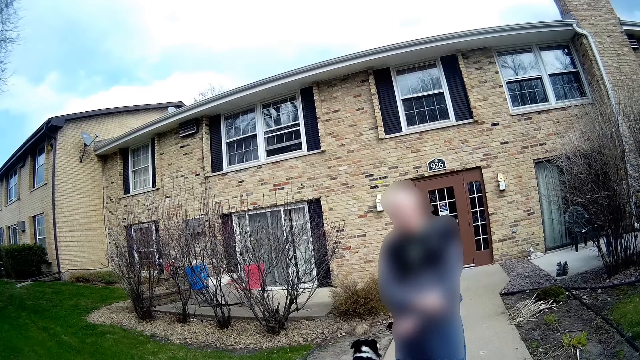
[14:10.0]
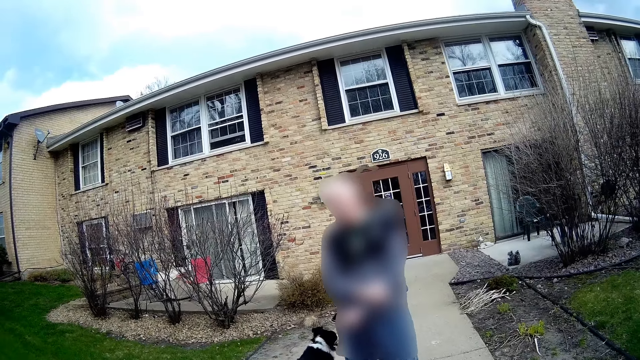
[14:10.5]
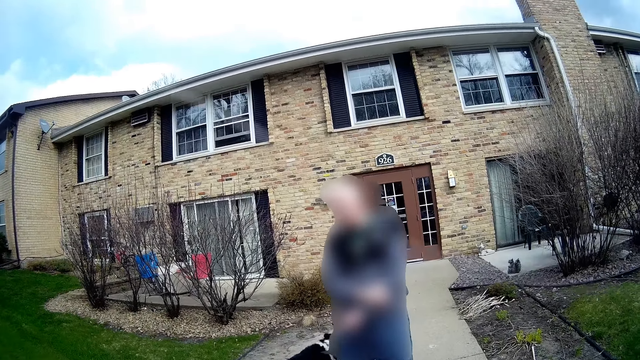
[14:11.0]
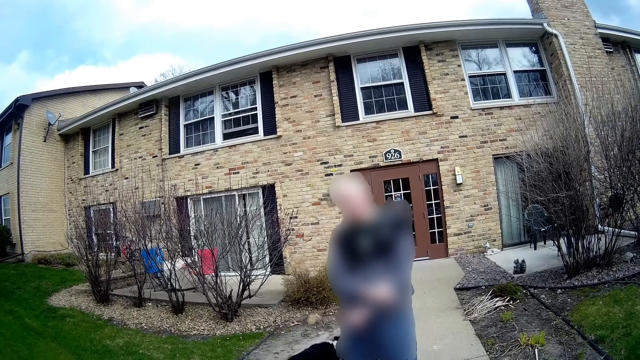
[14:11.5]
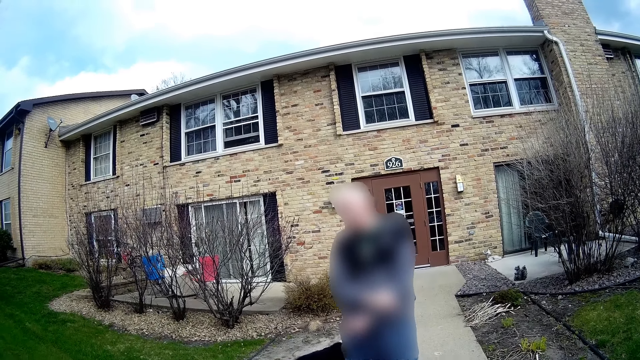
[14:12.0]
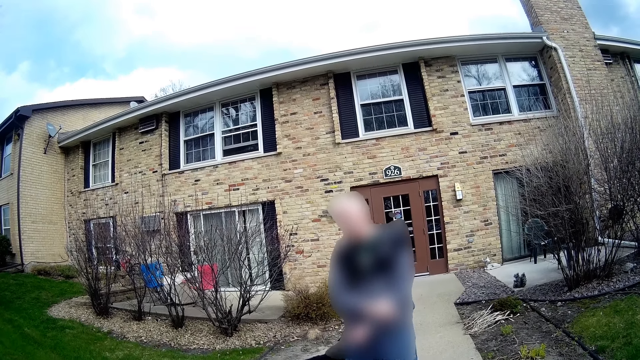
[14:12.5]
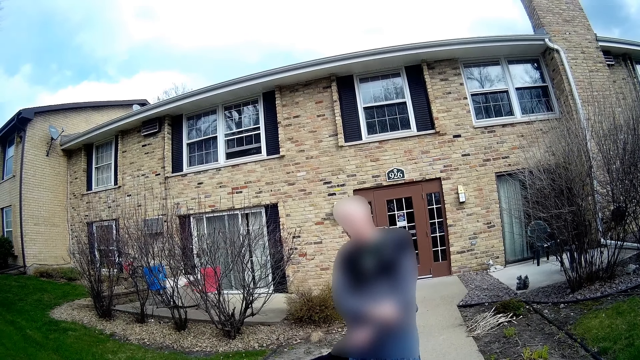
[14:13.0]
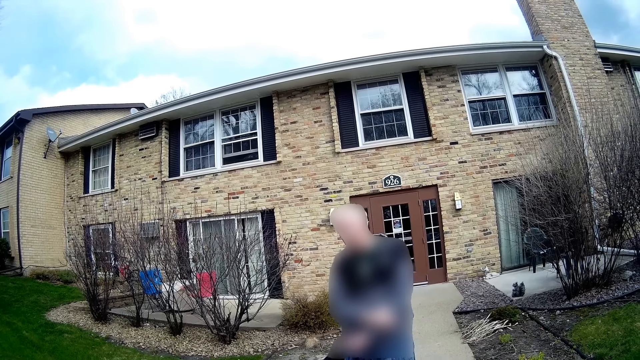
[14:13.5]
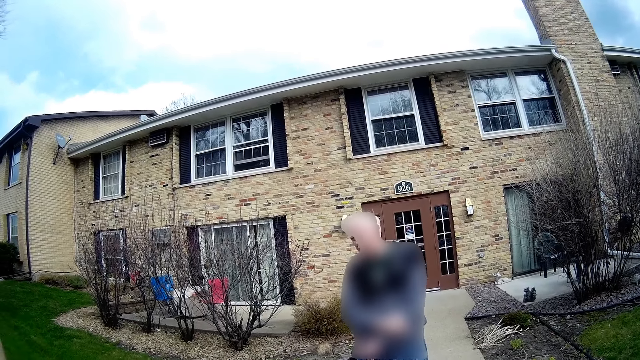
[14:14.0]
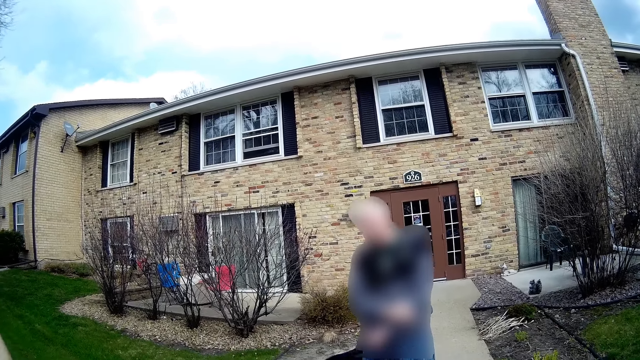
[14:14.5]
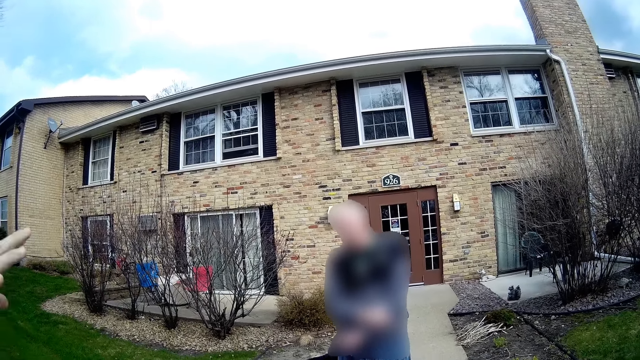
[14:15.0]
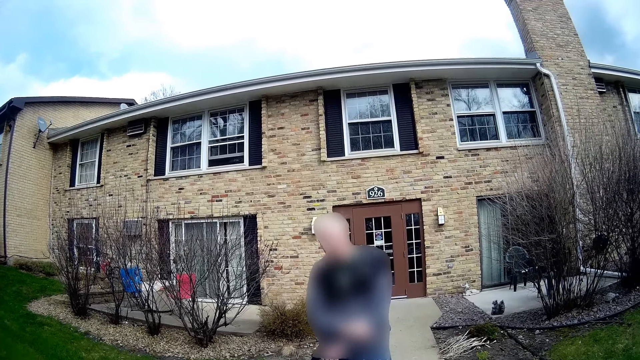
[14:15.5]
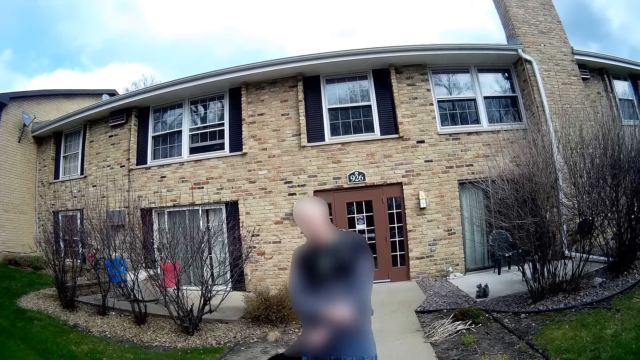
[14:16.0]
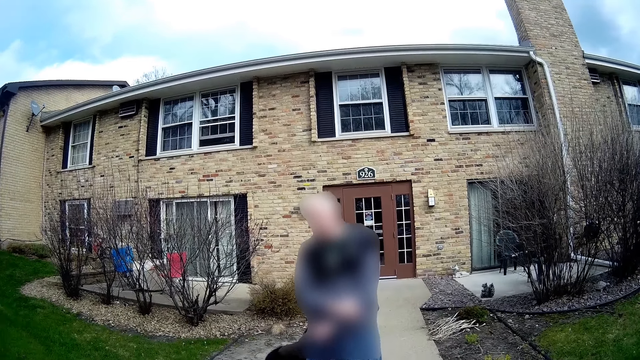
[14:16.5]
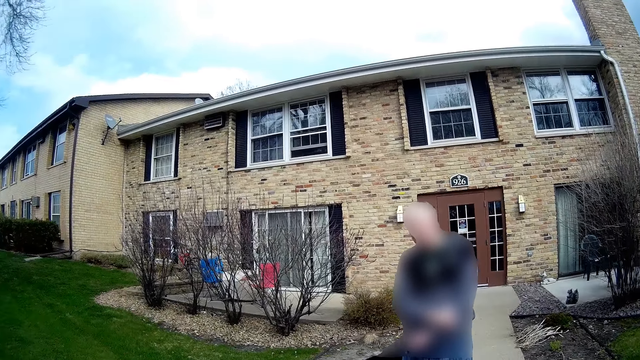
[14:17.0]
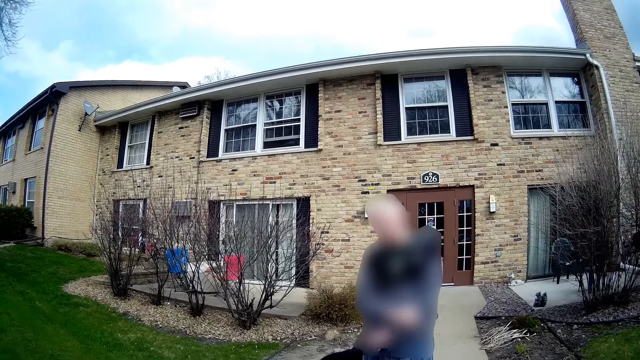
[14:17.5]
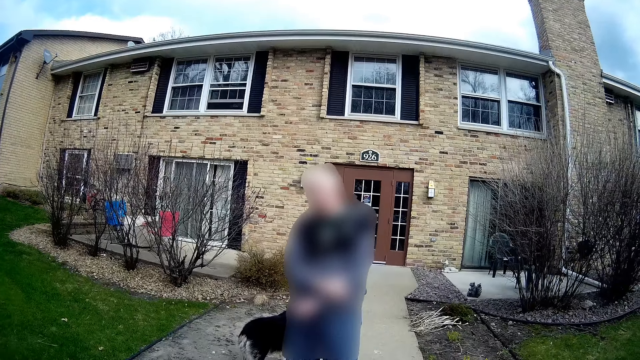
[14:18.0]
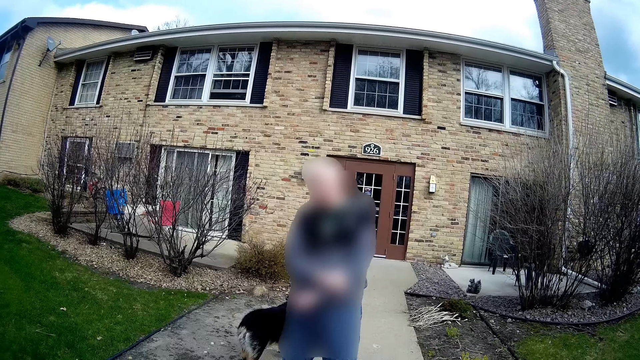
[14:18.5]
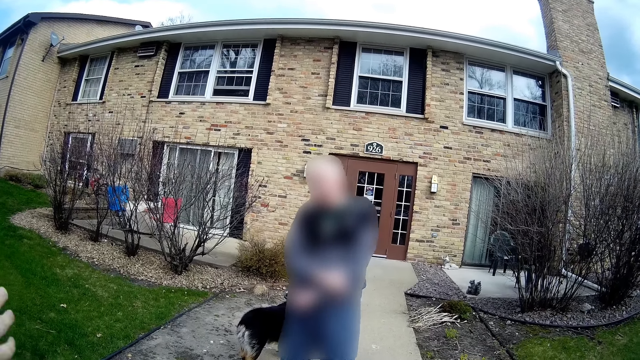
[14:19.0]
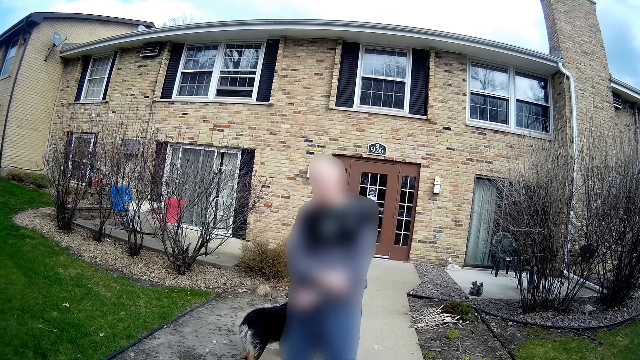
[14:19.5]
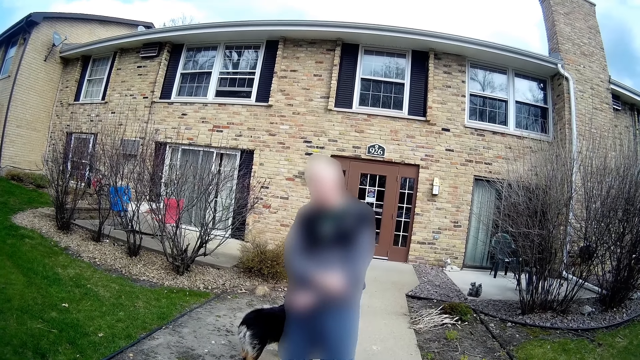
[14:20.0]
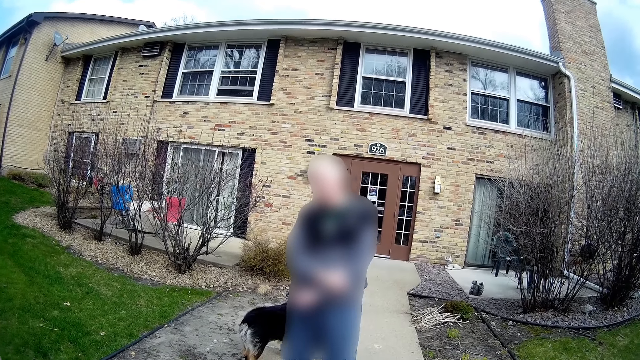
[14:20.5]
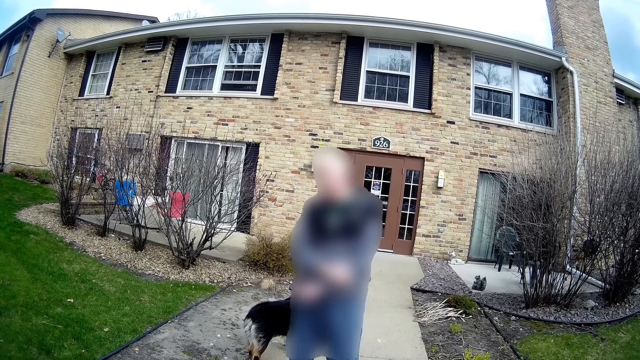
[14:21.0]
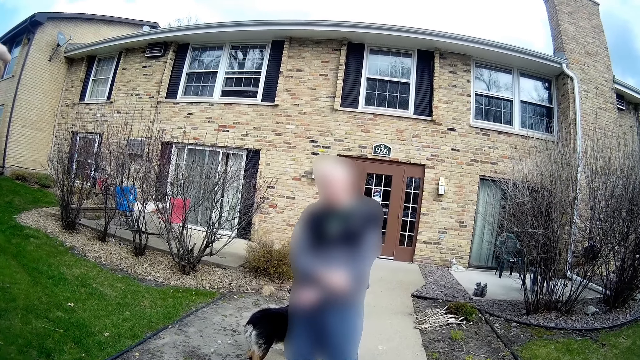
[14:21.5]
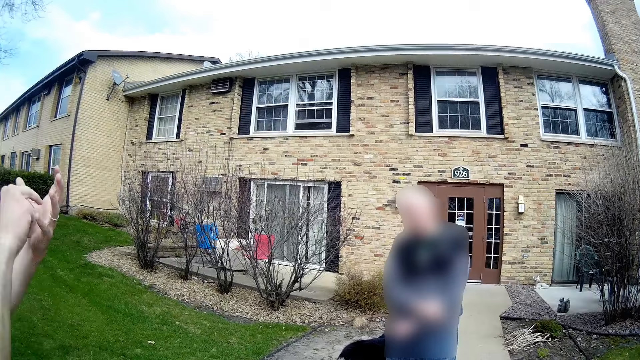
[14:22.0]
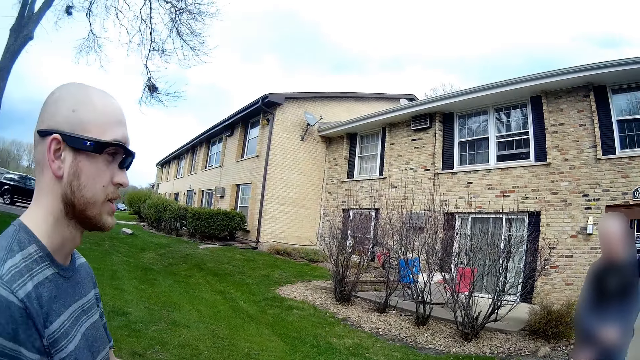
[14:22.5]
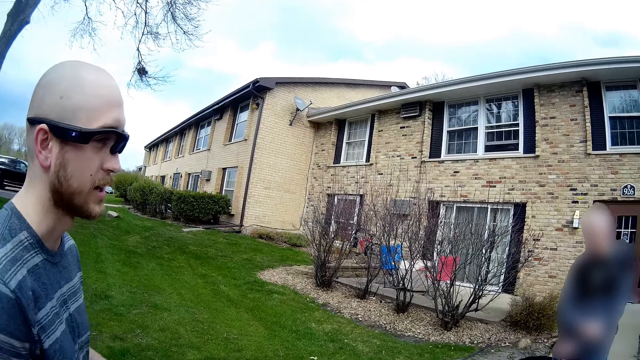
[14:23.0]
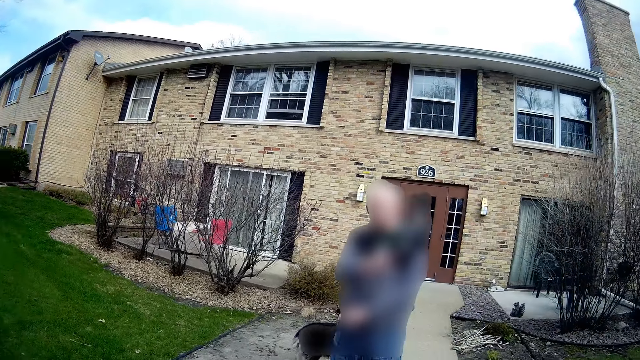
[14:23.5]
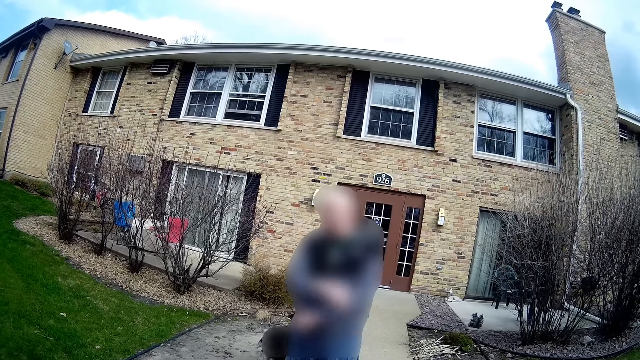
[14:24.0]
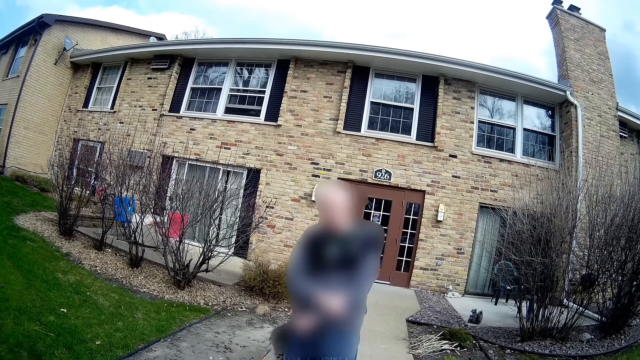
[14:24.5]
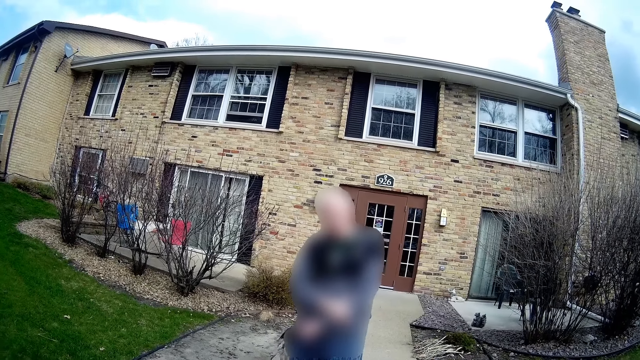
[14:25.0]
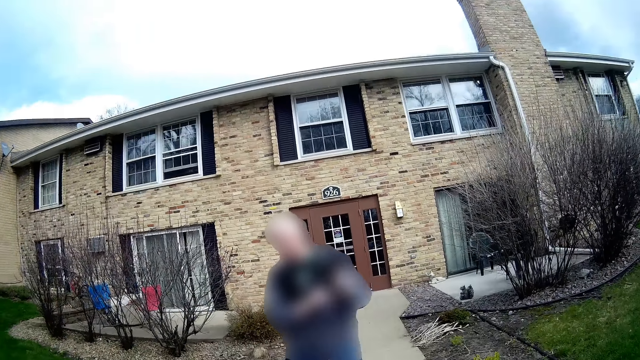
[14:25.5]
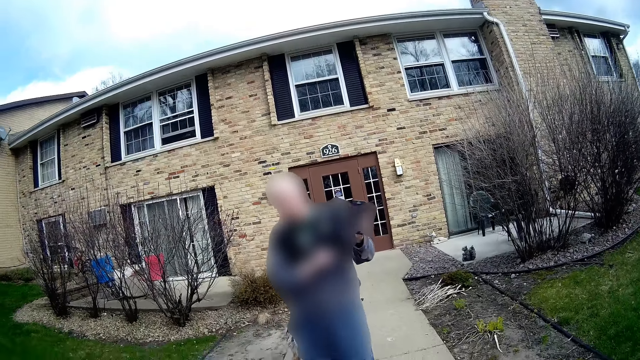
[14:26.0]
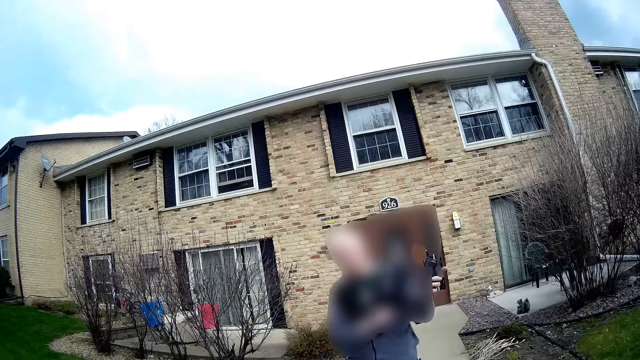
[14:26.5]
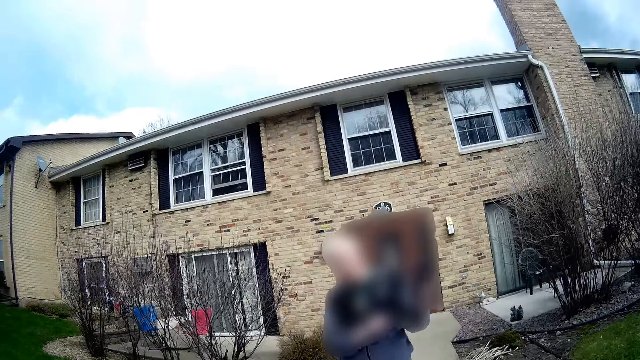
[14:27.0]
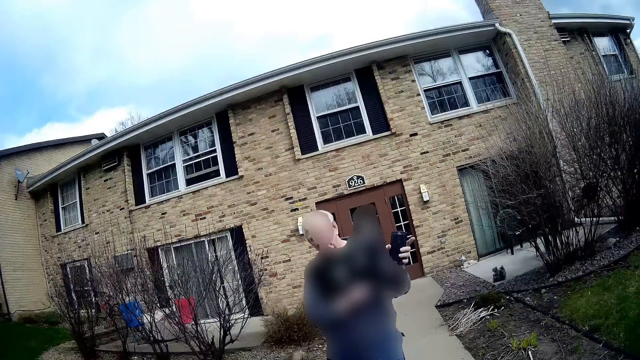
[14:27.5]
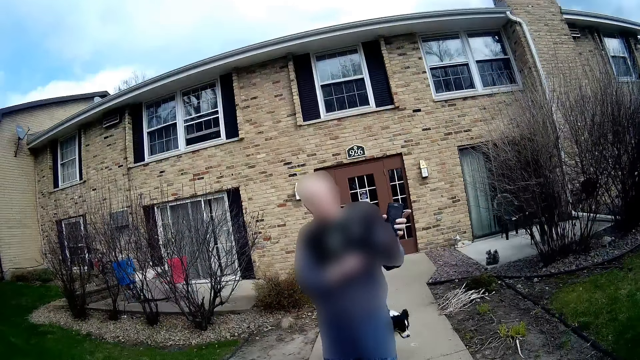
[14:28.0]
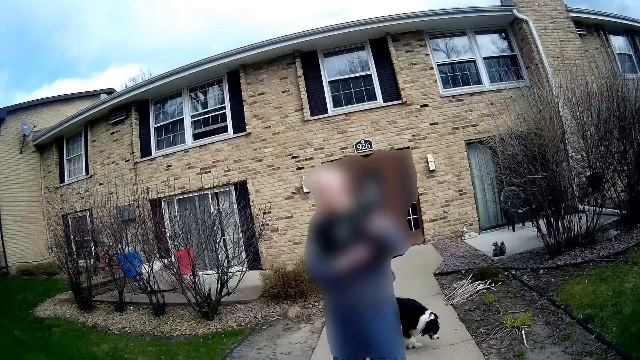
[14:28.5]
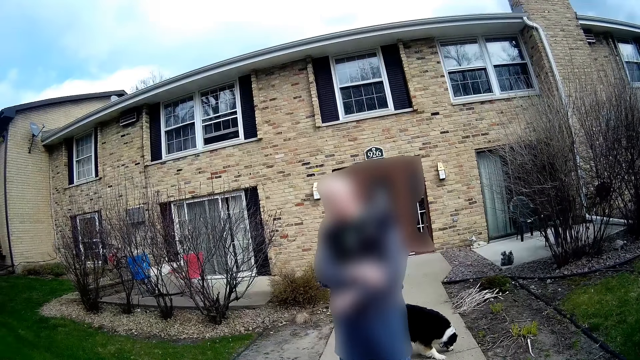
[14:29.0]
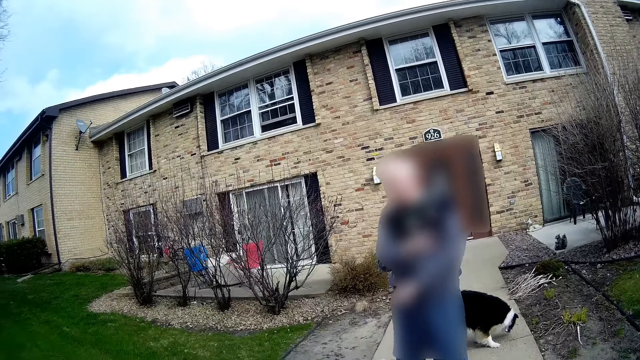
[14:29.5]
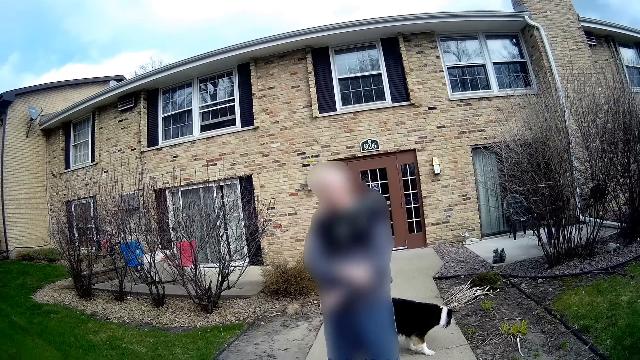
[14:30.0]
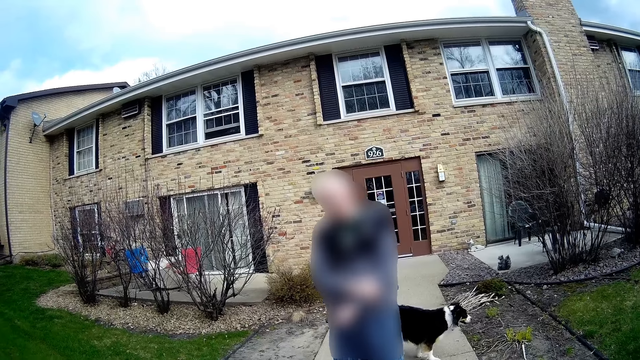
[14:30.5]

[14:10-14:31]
The camera wearer converses with a man. A dog walks behind a man. Another man converses with the camera wearer. He converses with the camera wearer again.
